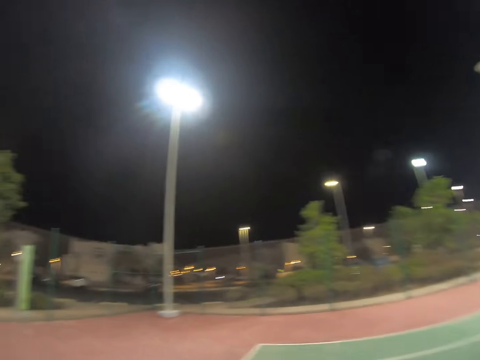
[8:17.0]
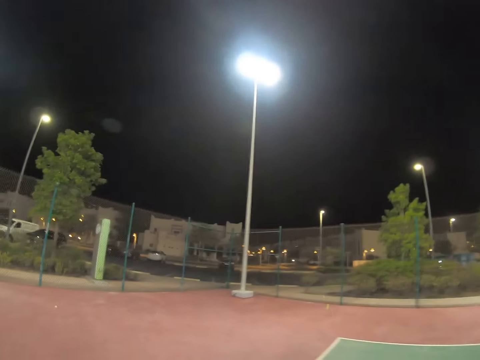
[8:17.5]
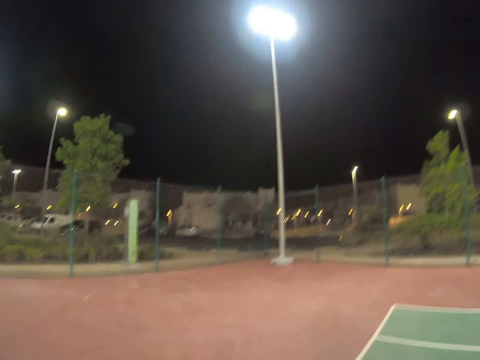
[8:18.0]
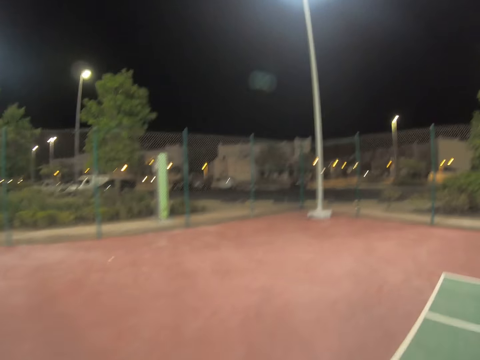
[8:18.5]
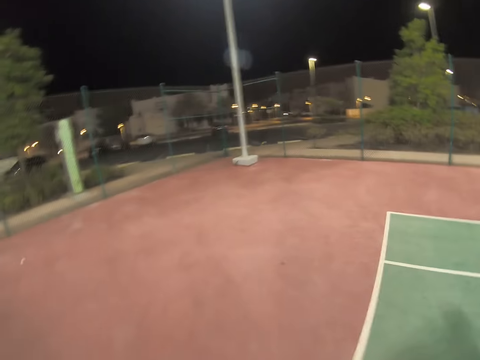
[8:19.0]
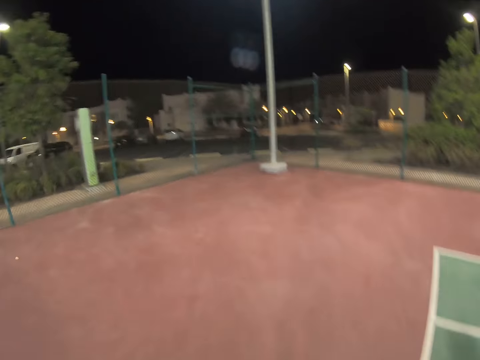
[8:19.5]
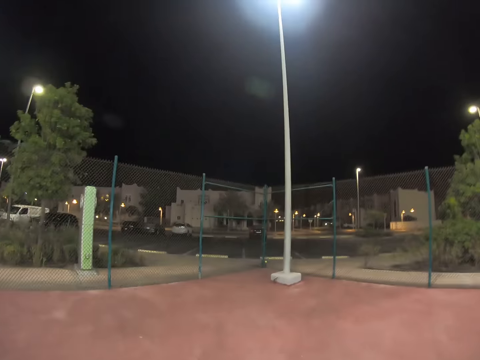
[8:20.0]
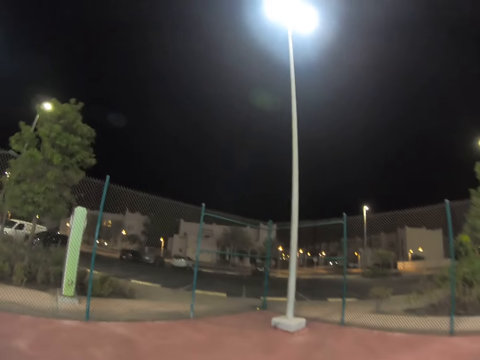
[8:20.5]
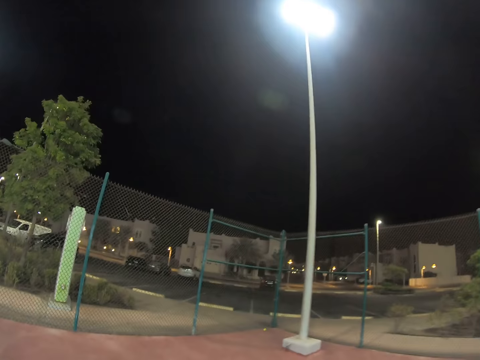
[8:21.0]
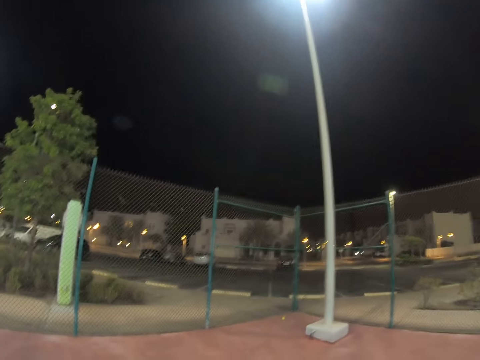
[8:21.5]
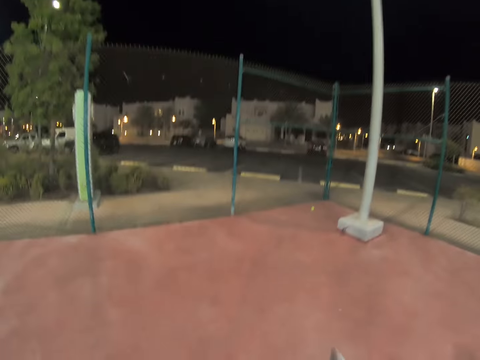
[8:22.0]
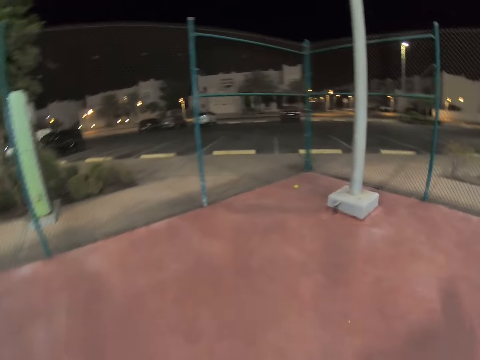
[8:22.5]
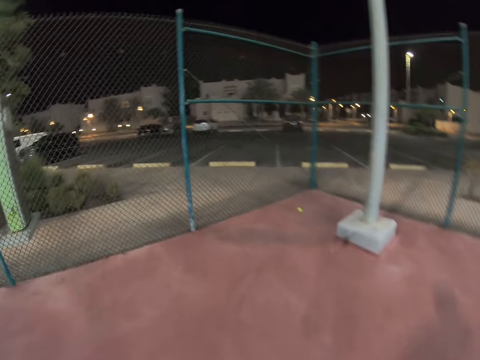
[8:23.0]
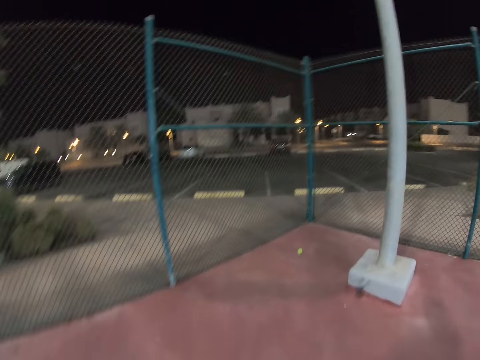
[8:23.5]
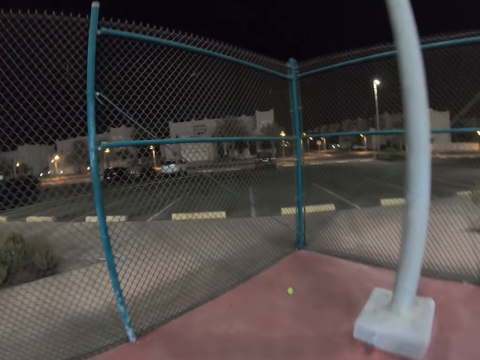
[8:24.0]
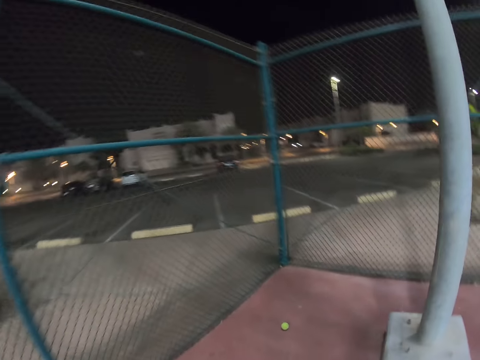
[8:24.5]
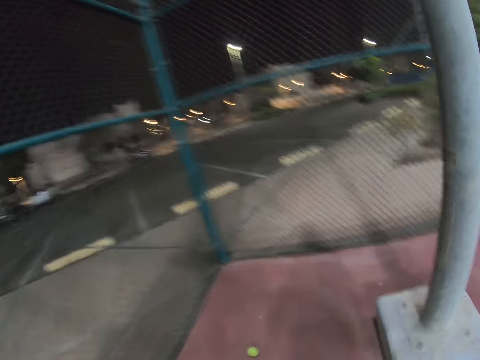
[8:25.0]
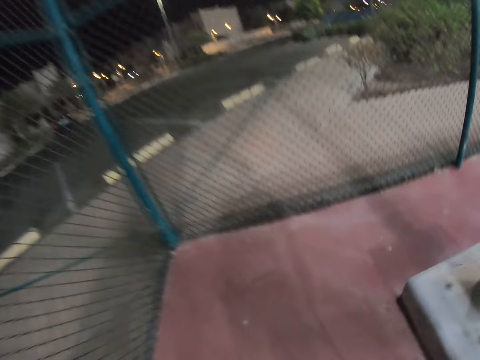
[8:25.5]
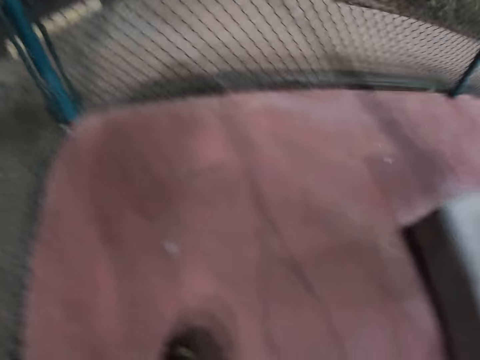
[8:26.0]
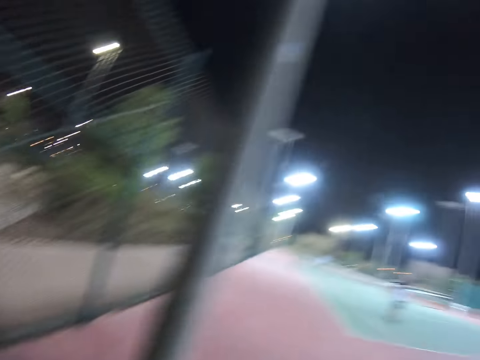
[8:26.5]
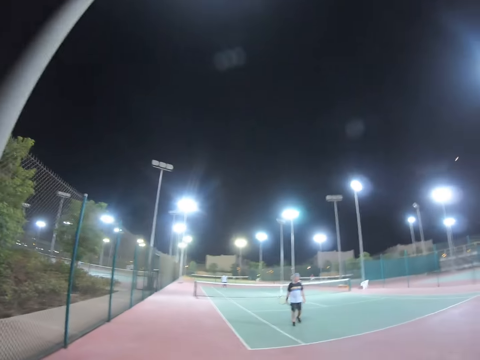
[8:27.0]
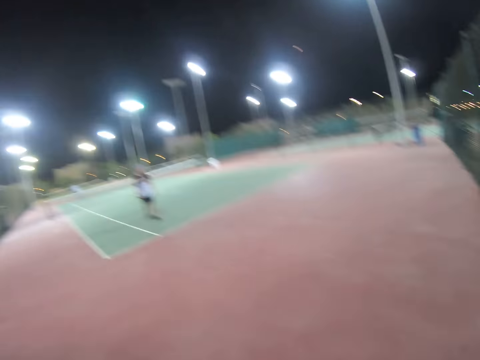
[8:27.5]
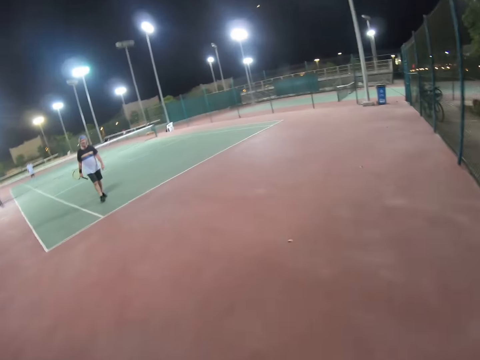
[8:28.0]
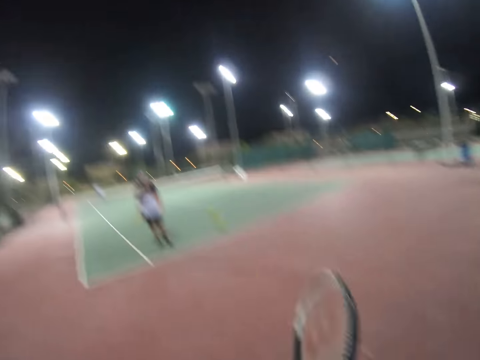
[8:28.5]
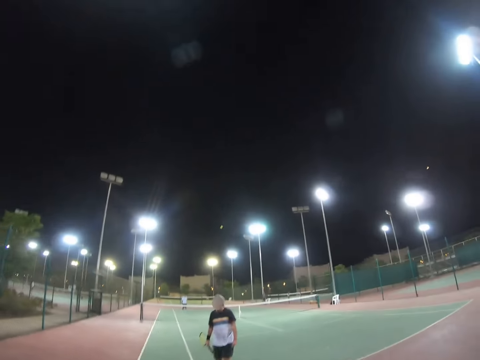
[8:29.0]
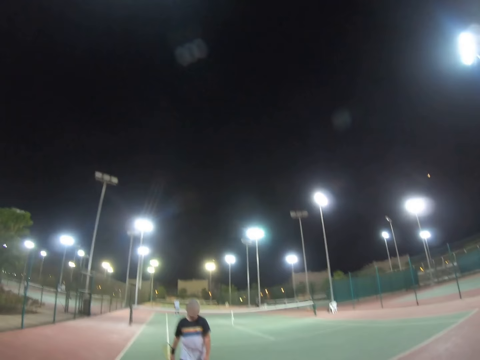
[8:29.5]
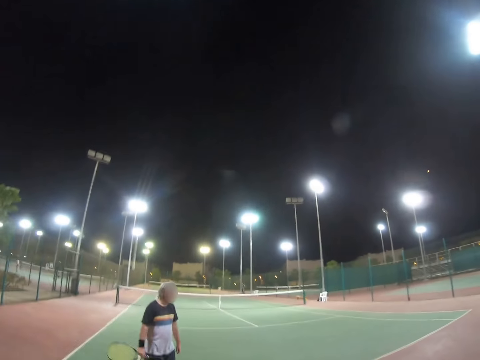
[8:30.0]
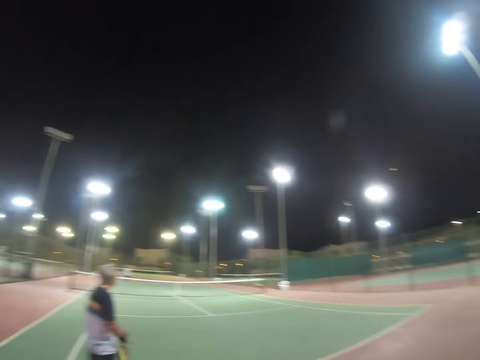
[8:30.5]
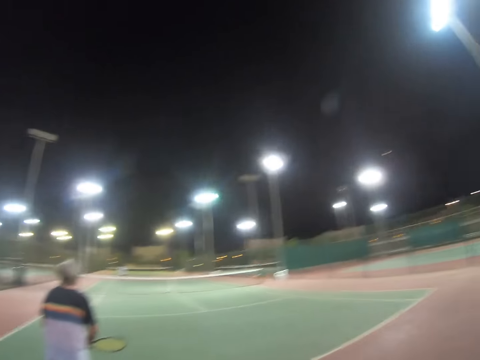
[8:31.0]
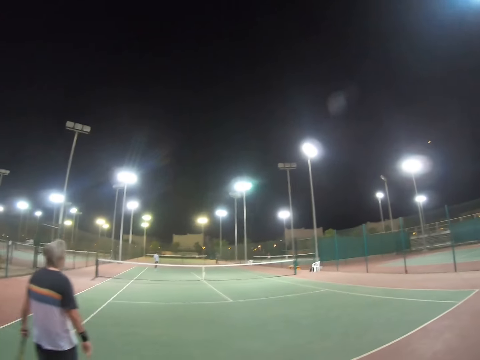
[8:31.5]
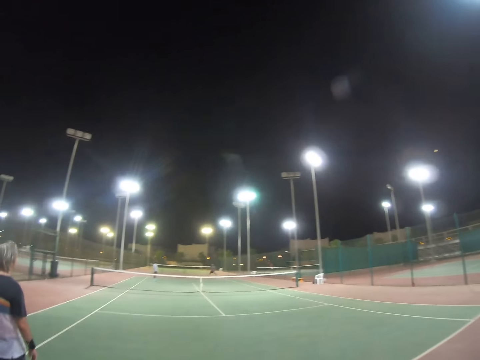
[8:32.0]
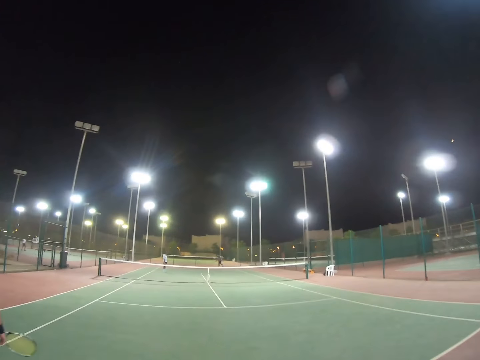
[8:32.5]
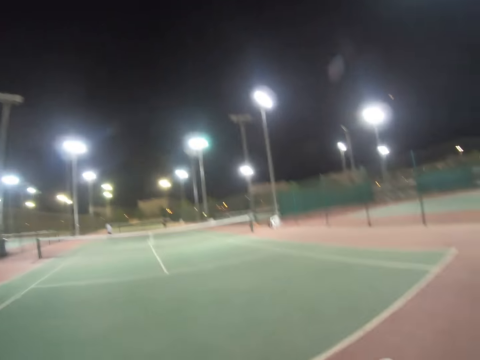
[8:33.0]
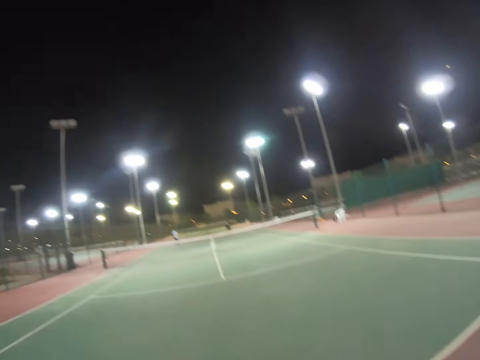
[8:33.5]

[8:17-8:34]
The camera wearer walks. They pick up the ball. They walk in the field, racket in hand. A man walks. The camera wearer raises the racket. They hit the ball.

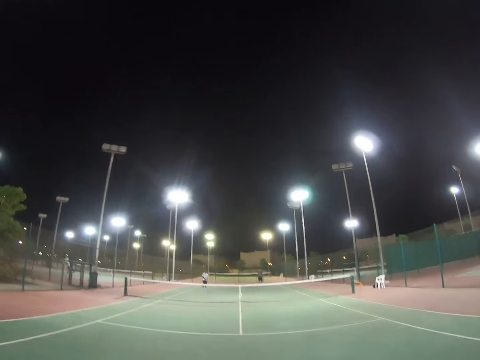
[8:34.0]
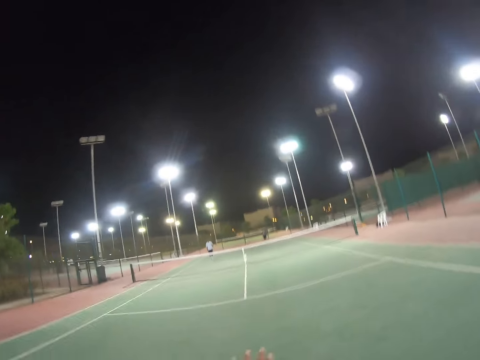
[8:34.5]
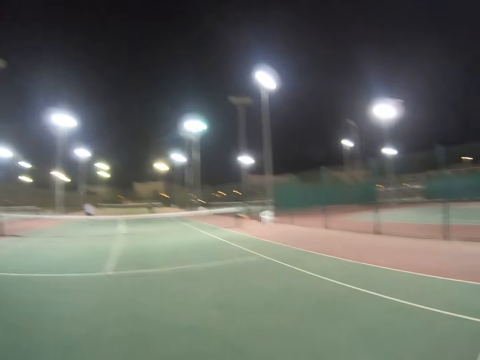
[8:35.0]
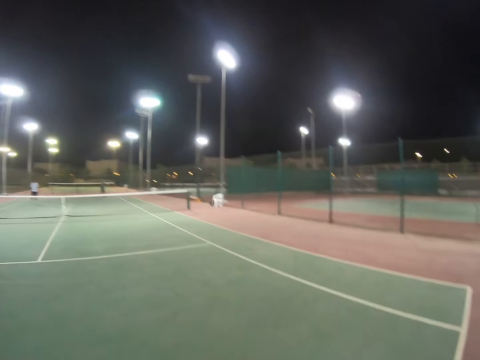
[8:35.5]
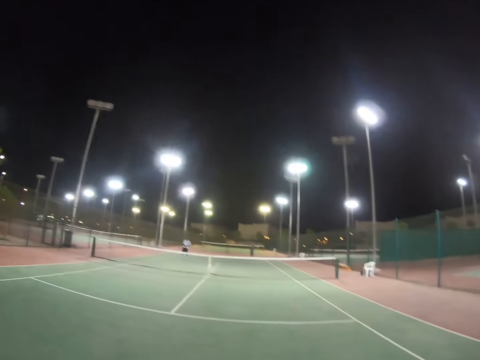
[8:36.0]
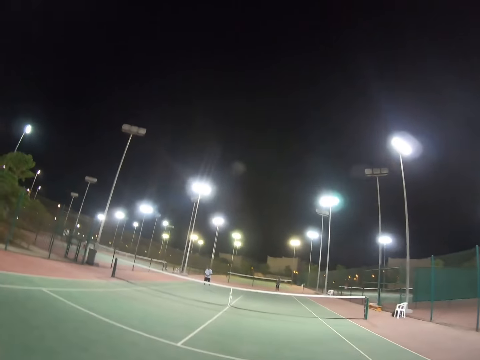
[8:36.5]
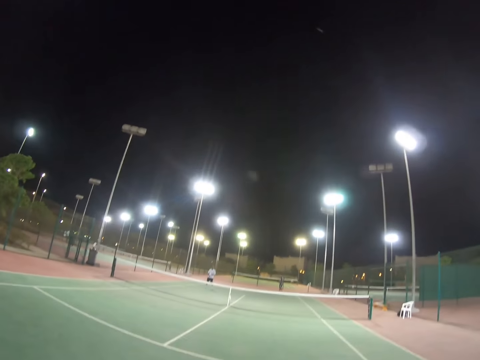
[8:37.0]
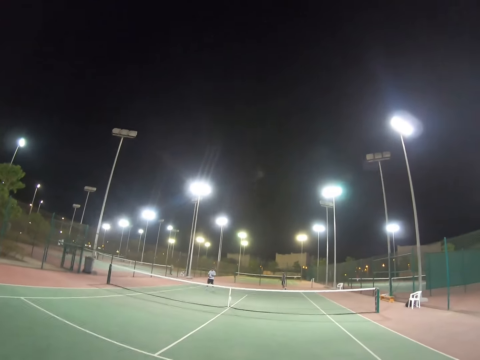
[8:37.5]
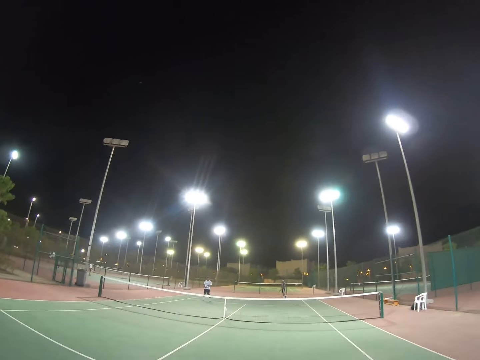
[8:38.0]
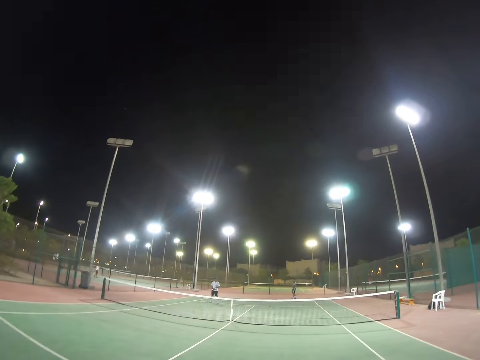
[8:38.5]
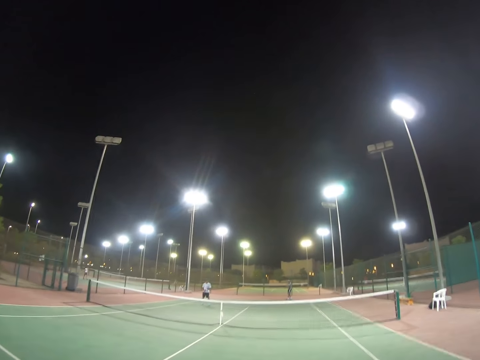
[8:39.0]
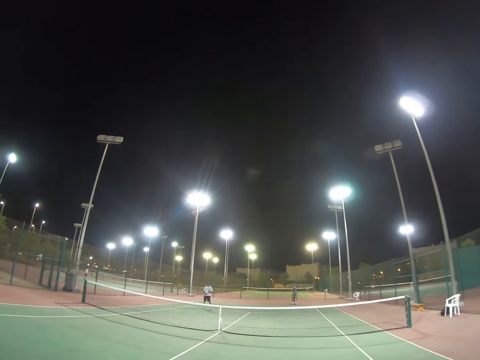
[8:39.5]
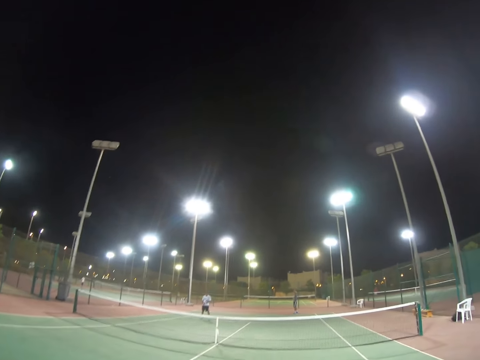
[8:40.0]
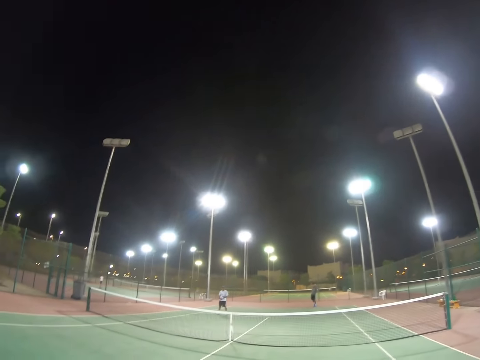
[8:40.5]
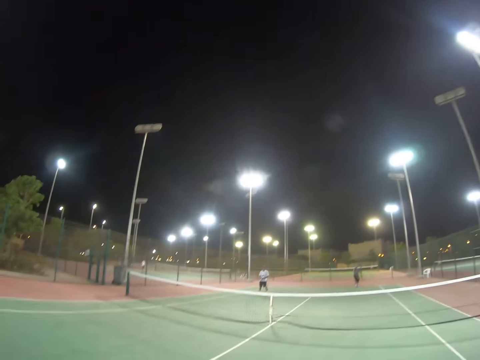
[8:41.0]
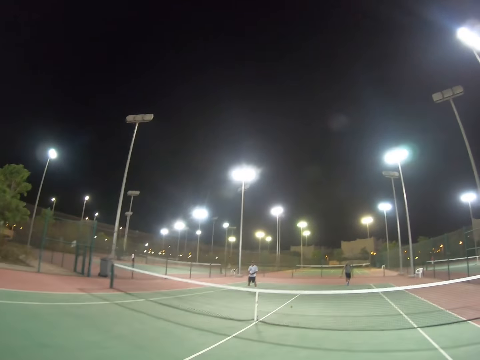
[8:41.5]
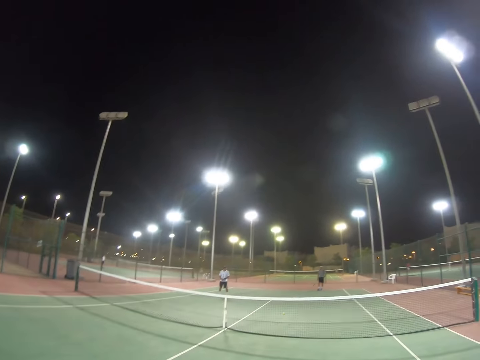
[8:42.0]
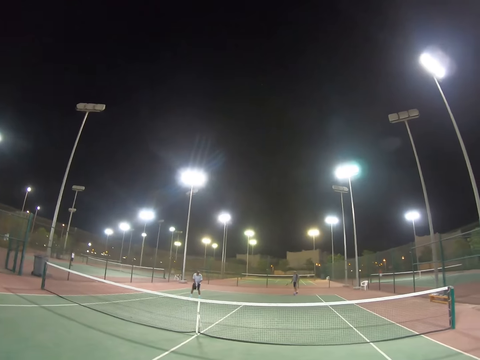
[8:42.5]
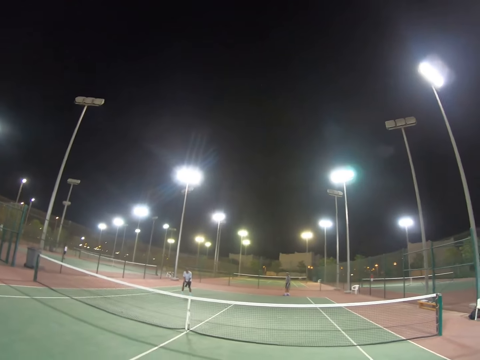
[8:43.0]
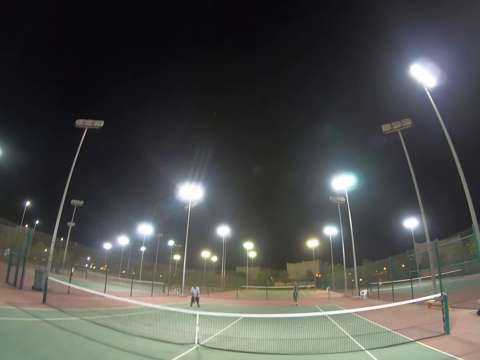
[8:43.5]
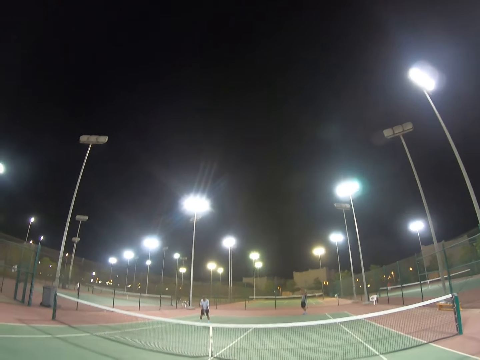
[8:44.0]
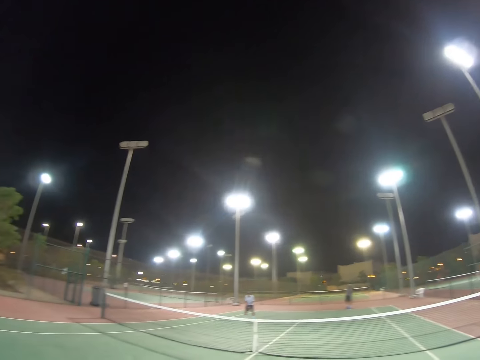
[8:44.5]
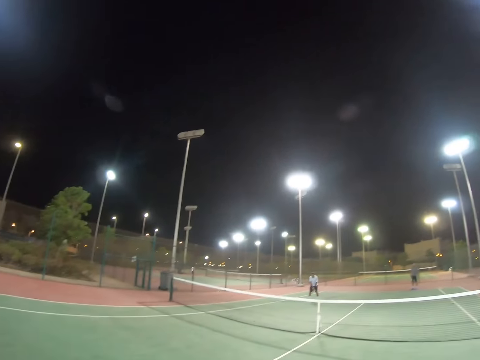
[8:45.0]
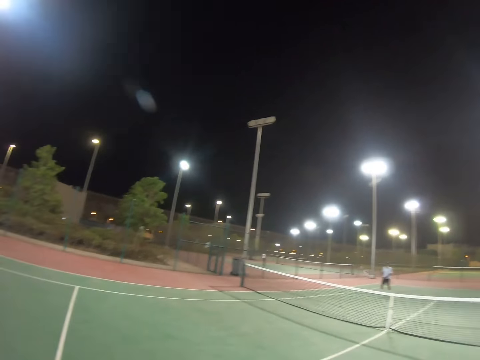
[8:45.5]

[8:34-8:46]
A man serves the ball.
